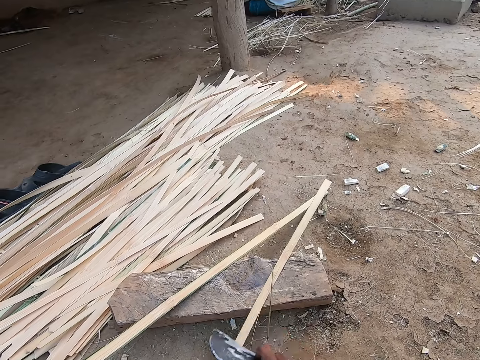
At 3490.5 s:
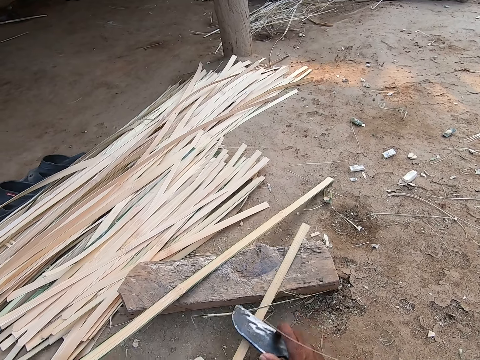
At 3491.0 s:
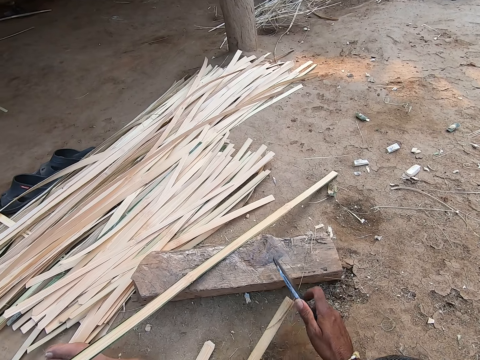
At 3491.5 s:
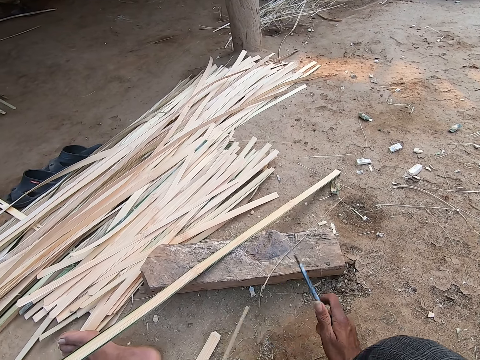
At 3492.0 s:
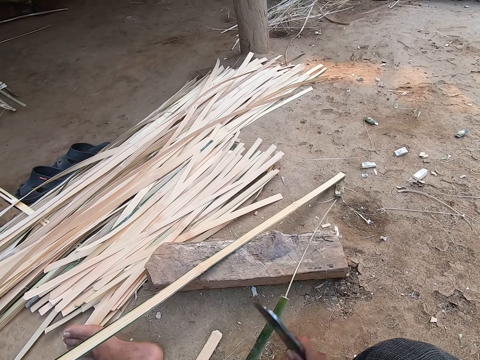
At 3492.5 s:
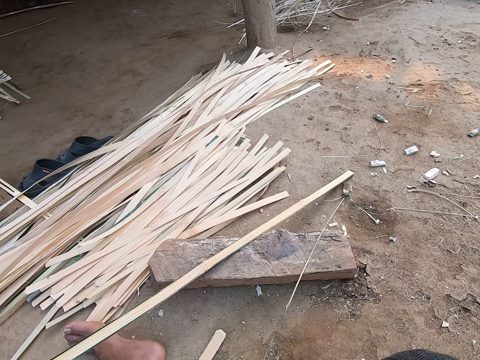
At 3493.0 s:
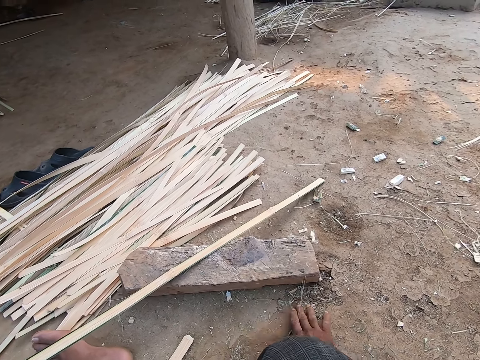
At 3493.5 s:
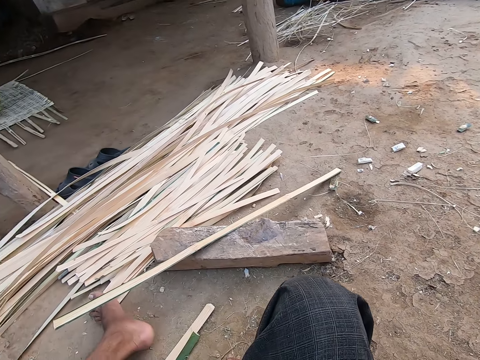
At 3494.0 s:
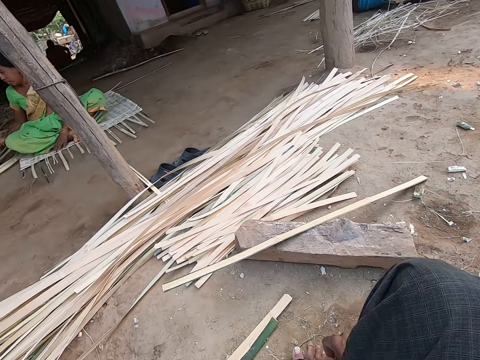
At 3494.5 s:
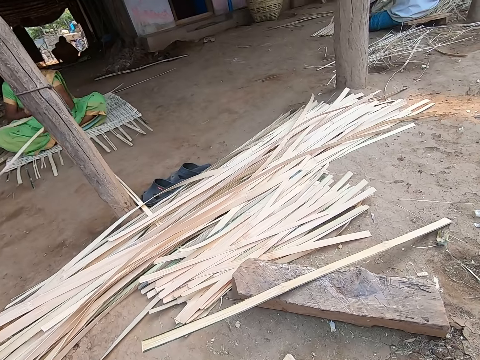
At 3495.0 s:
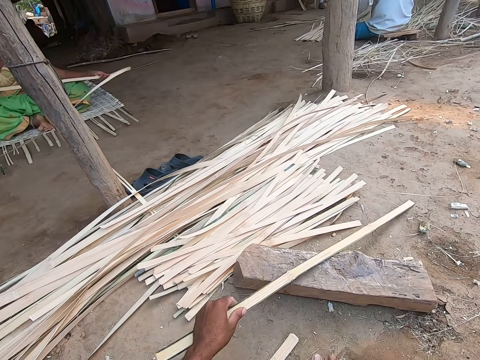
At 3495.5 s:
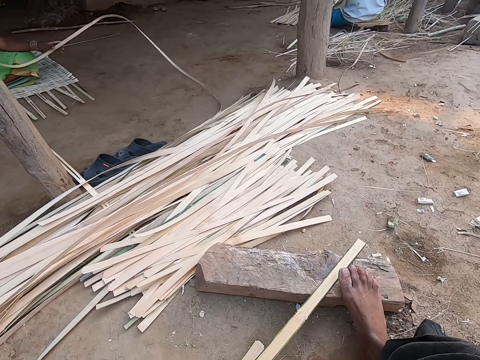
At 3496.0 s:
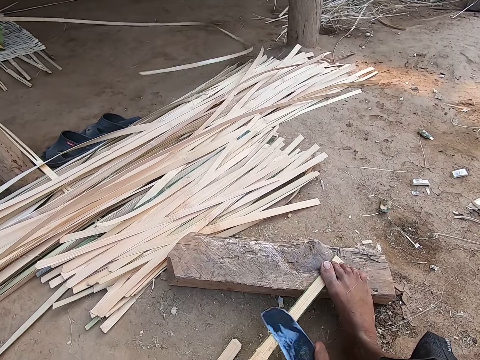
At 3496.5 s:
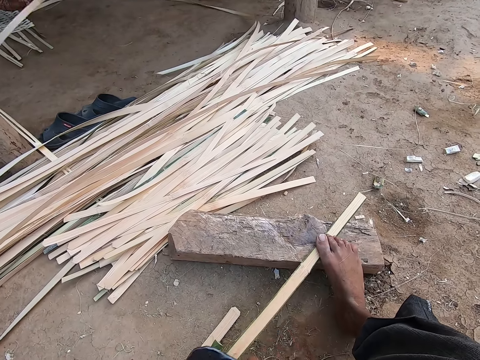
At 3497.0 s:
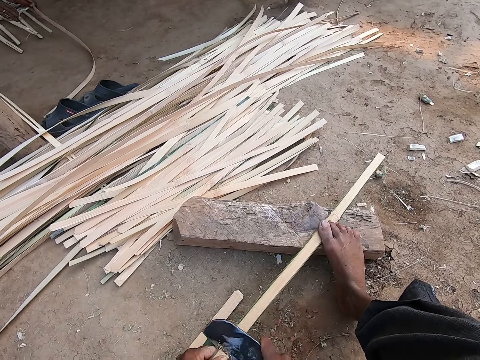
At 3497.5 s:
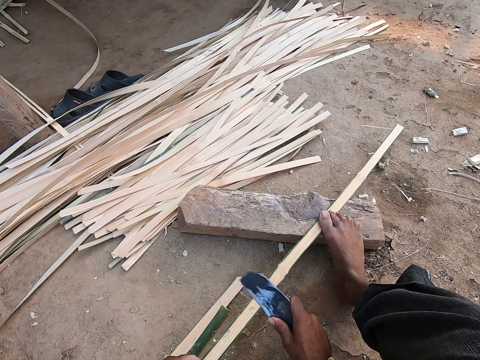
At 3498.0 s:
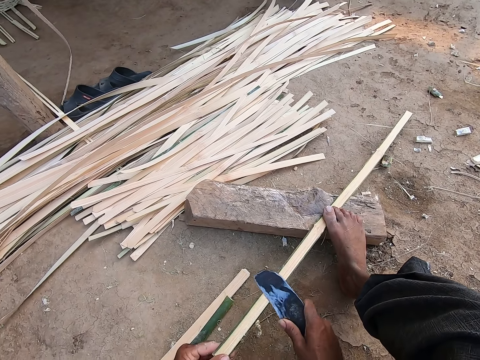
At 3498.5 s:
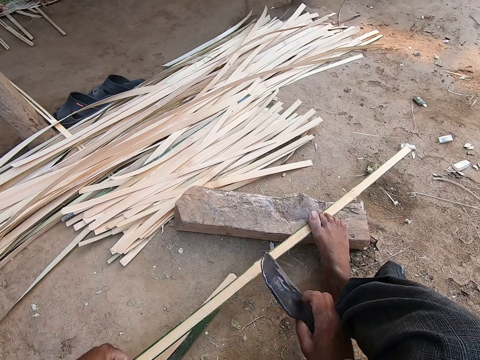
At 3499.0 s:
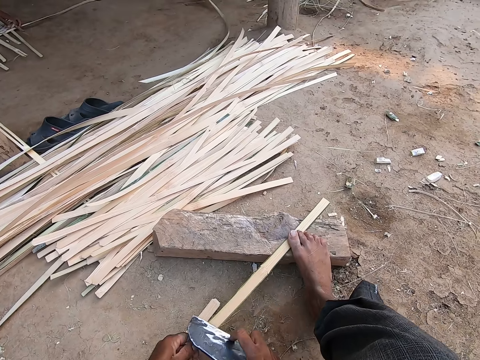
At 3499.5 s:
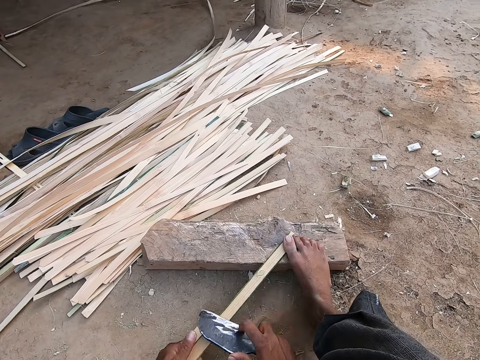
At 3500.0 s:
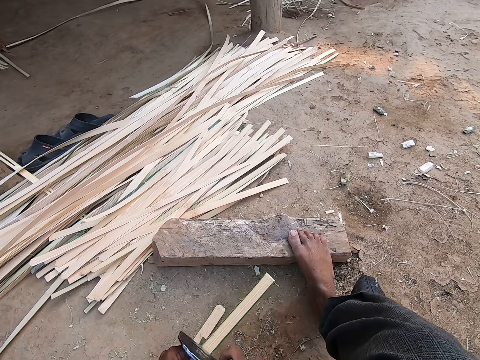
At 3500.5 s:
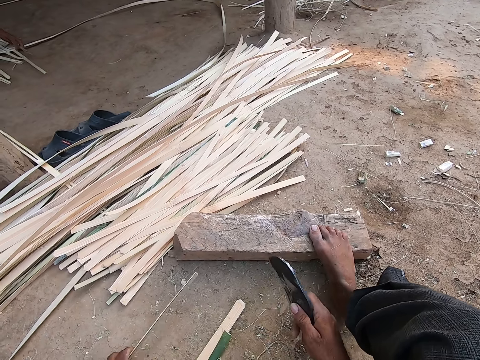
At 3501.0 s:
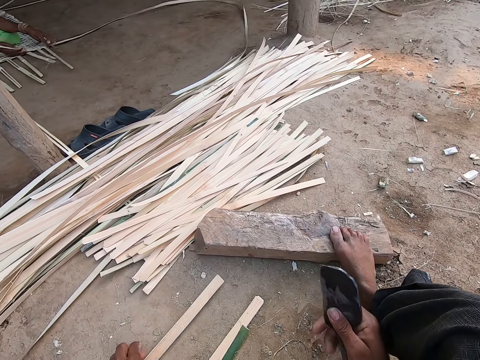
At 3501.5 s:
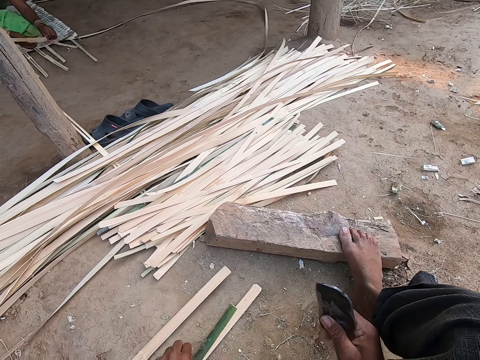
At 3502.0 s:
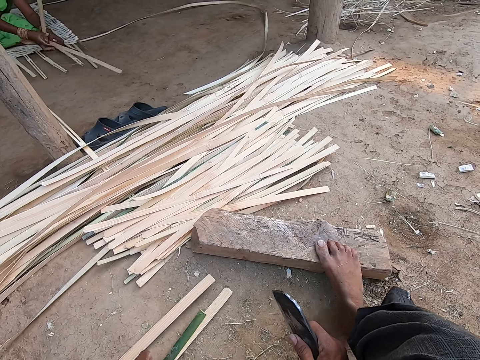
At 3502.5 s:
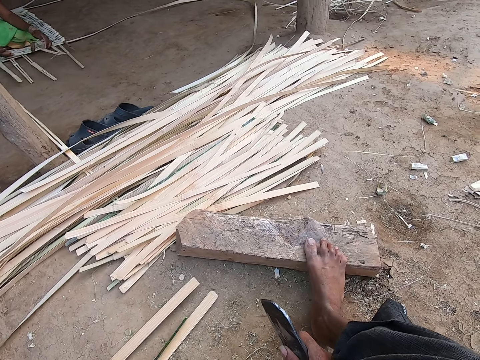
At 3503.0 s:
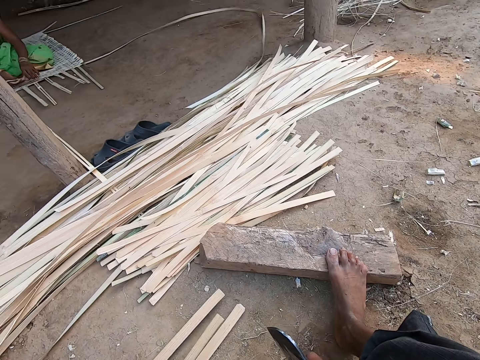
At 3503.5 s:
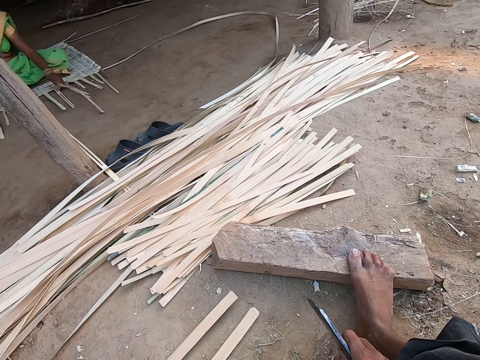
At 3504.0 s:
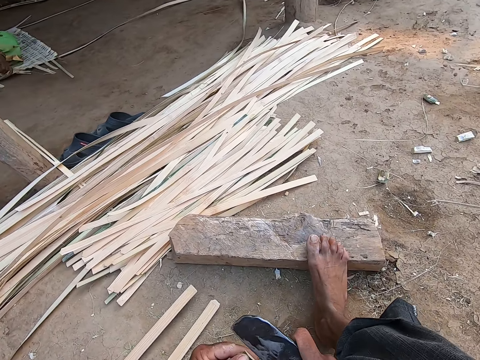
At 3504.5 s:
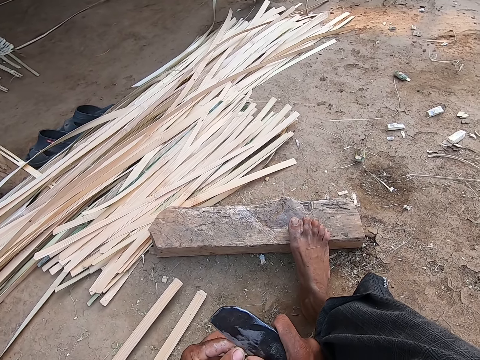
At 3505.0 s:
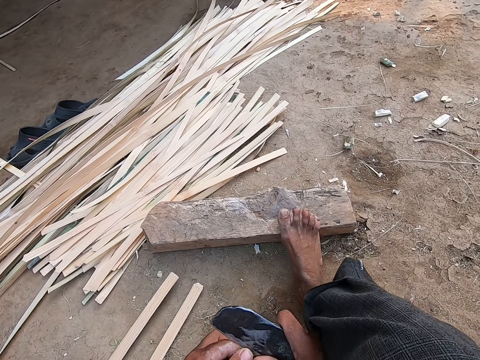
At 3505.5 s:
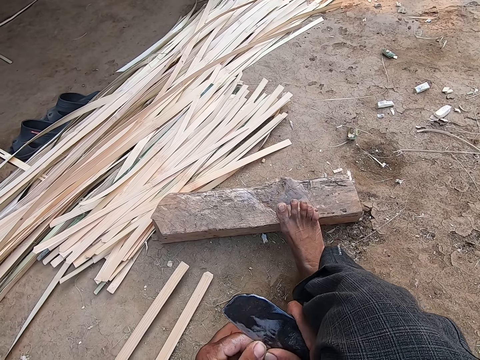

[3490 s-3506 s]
The camera wearer drops the sickle knife on the ground with his right hand. He removes the bamboo strip from the wood with his right hand. He throws the small piece of reed. He moves the bamboo strip on the wood with his left hand. He pulls the reed. He places his right leg on the wood. He holds the bamboo strip on the wood with his right leg. He scrapes the bamboo strip in his left hand with the sickle knife in his right hand. He drops the bamboo strip on the ground with his left hand. He moves some bamboo strips on the ground with his left hand. He picks the bamboo strip from the ground with his left hand. He scrapes the bamboo strip in his left hand with the sickle knife in his right hand. He peels the bamboo strip in his left hand with the sickle knife in his right hand. He cuts the reed with the knife.

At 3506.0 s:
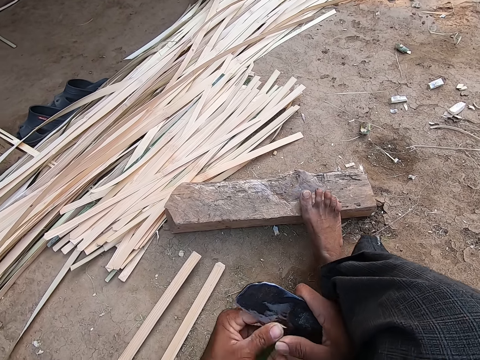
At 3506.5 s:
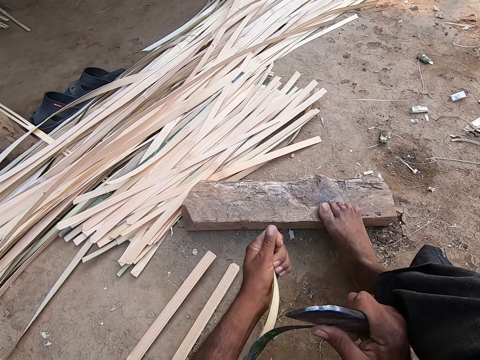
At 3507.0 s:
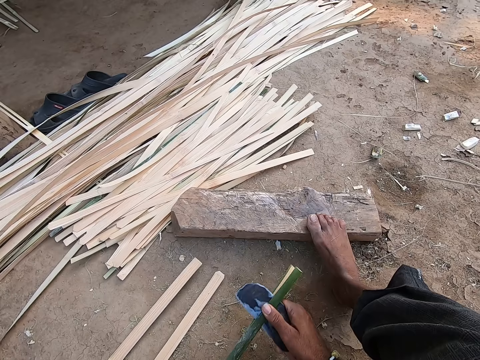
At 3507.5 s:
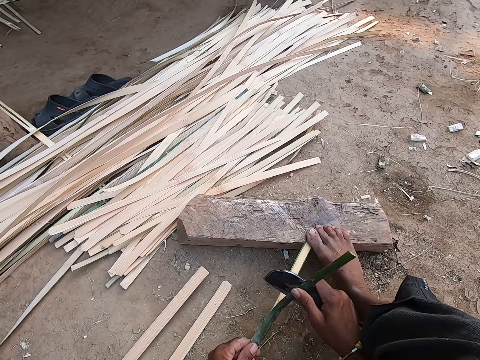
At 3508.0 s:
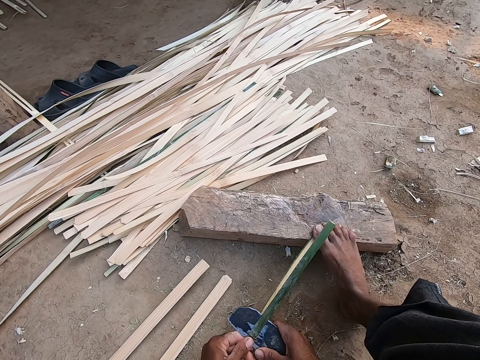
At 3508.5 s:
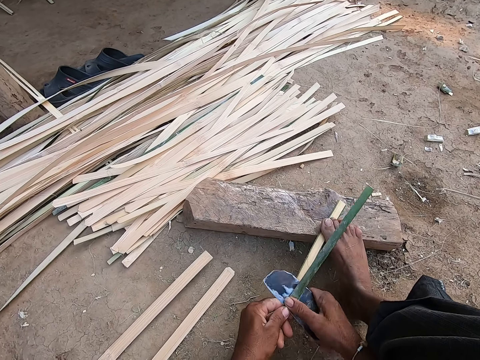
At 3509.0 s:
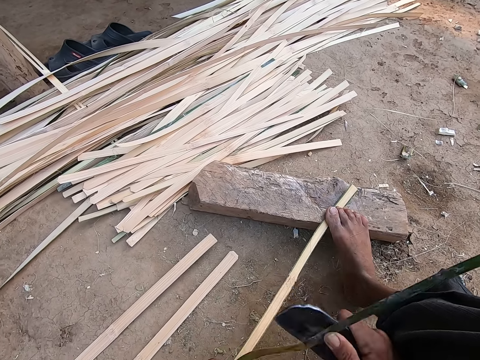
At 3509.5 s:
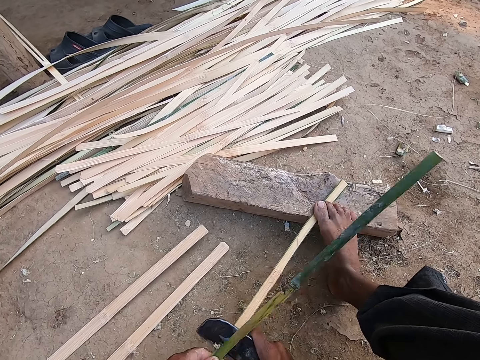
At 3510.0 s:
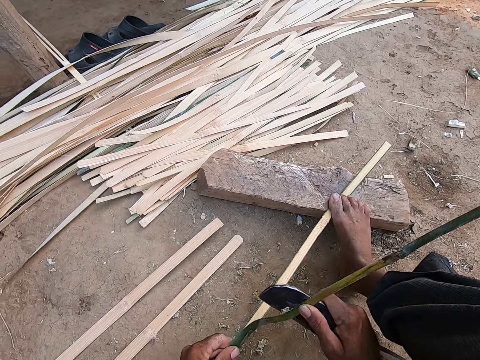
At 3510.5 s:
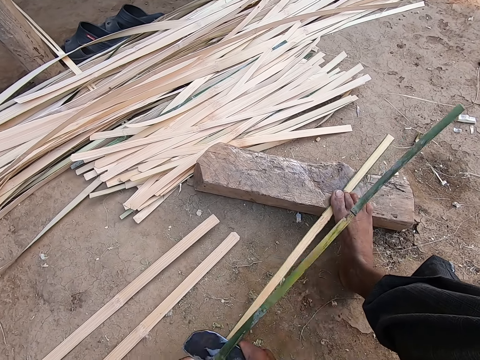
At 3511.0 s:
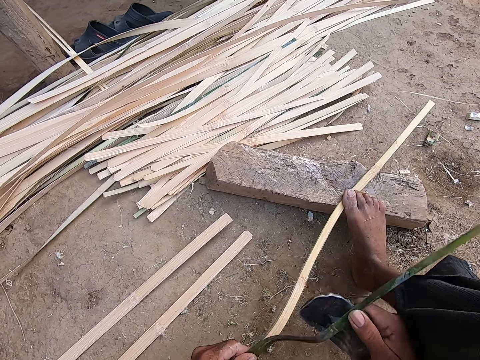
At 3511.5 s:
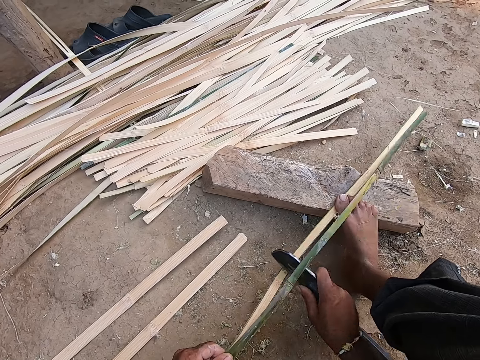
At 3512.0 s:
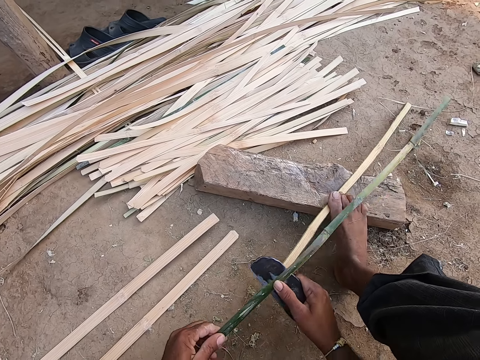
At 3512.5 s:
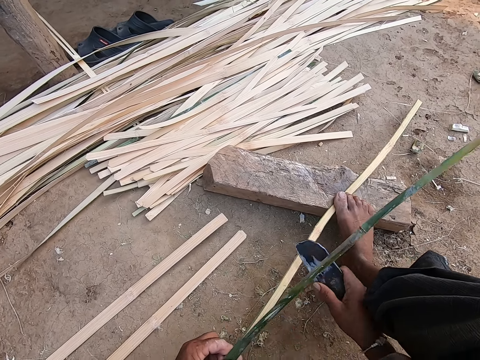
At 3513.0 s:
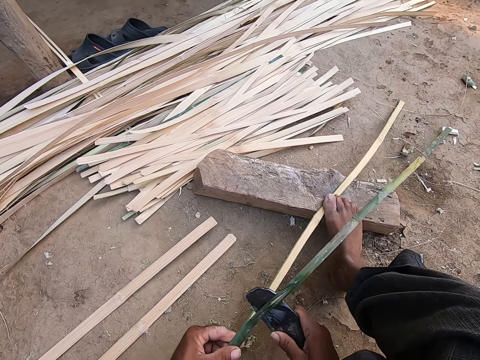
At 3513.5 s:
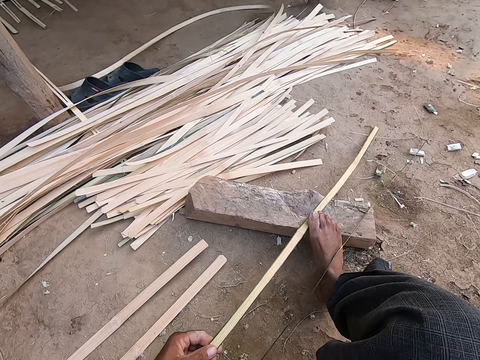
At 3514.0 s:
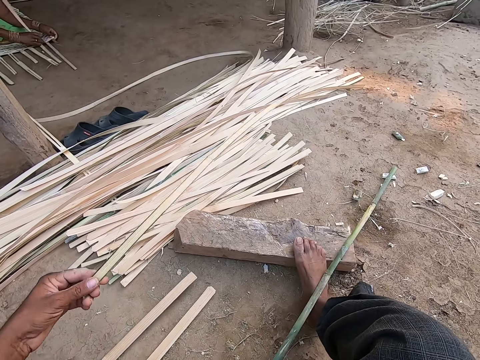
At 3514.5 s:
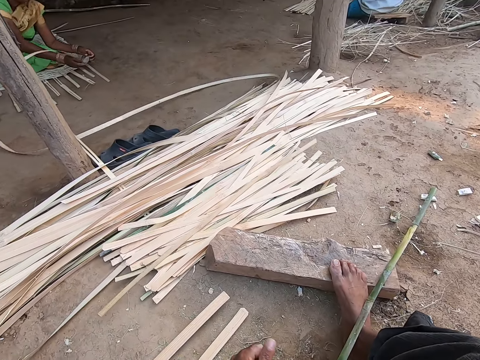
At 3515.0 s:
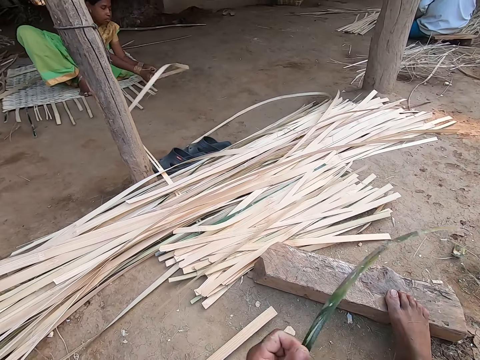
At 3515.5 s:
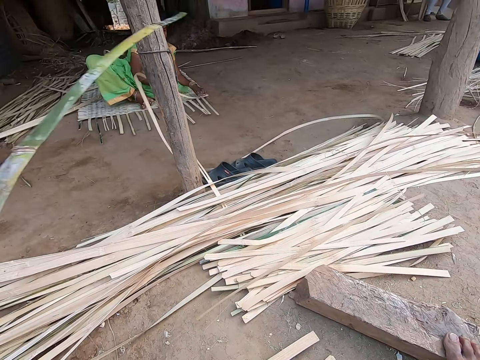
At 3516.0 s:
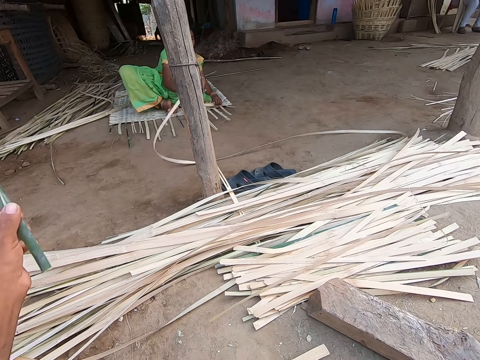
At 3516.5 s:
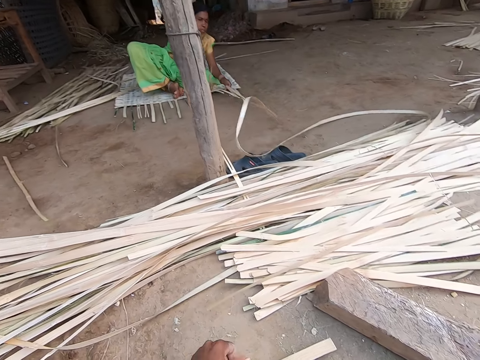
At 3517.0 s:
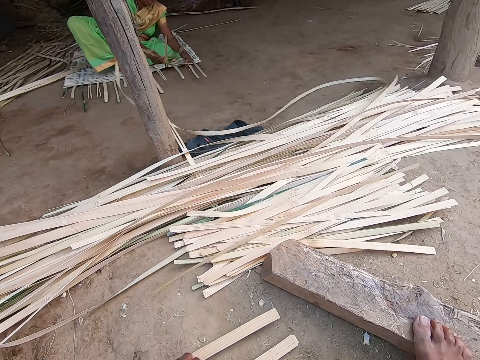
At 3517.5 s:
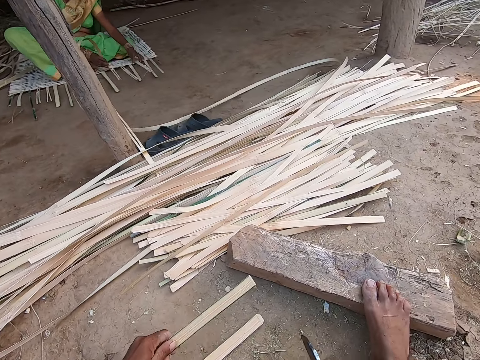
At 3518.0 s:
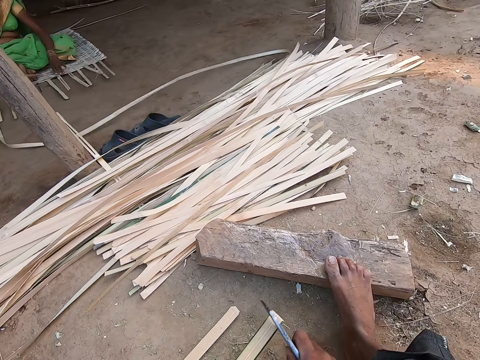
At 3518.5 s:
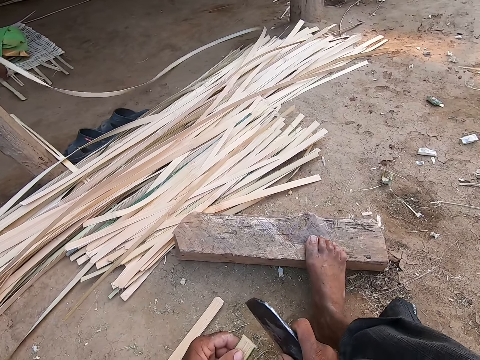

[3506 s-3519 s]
The camera wearer holds the bamboo strip on the wood with his right leg. He peels the bamboo strip in his left hand with the sickle knife in his right hand. He drops the bamboo strip on the bamboo strips with his left hand. He picks the bamboo strip from his right leg with his left hand. He throws the bamboo strip to the ground with his left hand. A woman weaves with the reeds. The camera wearer picks the bamboo strip from the ground with his left hand. He scrapes the bamboo strip in his left hand with the sickle knife in his right hand.
